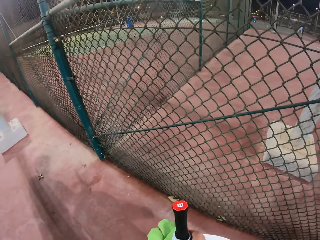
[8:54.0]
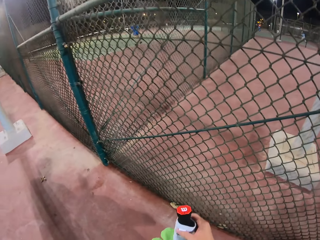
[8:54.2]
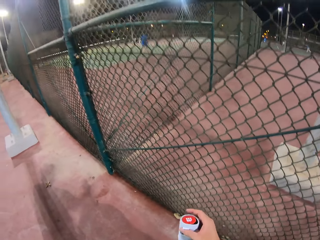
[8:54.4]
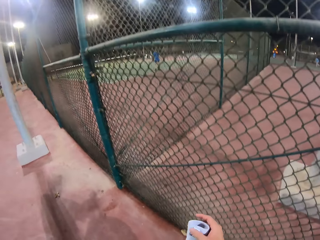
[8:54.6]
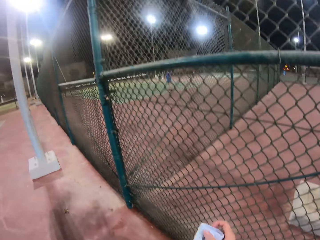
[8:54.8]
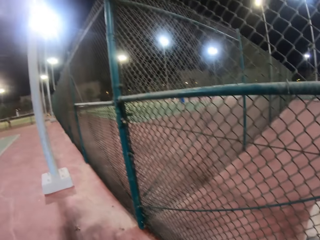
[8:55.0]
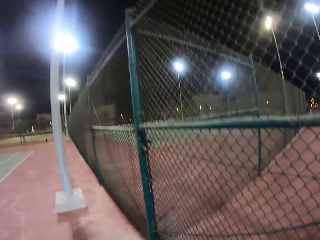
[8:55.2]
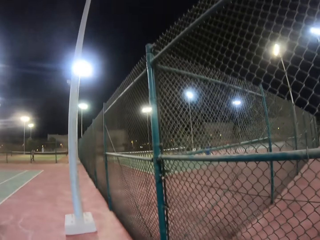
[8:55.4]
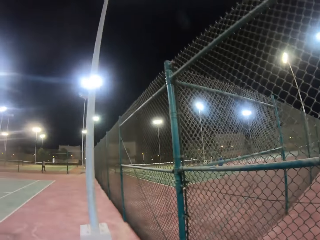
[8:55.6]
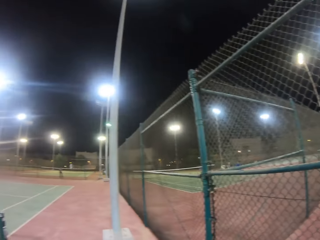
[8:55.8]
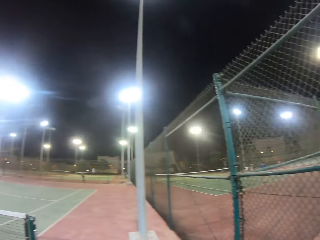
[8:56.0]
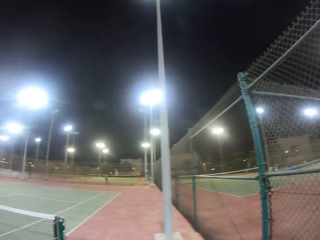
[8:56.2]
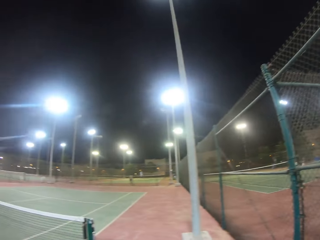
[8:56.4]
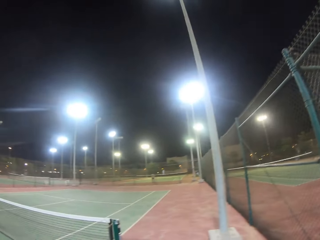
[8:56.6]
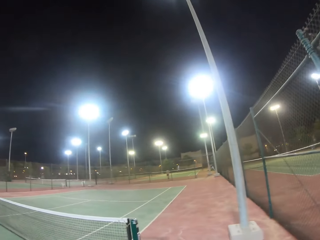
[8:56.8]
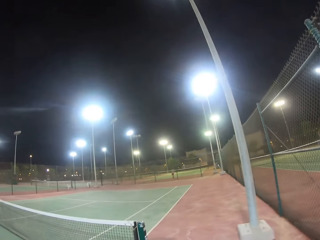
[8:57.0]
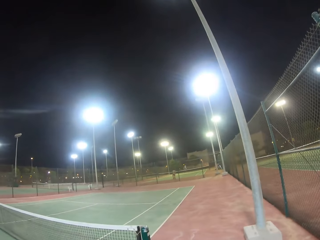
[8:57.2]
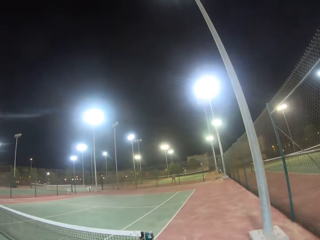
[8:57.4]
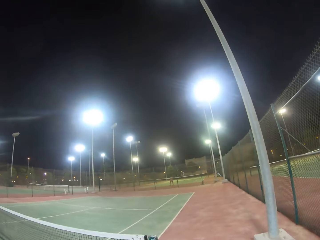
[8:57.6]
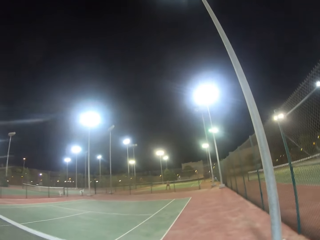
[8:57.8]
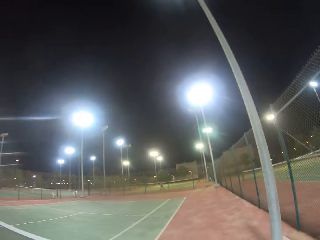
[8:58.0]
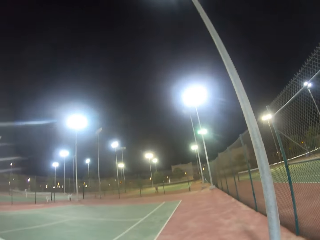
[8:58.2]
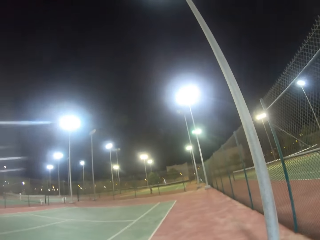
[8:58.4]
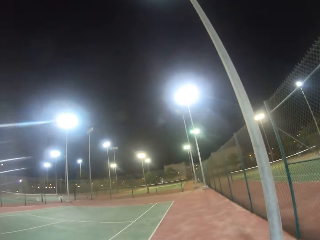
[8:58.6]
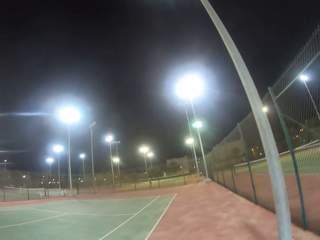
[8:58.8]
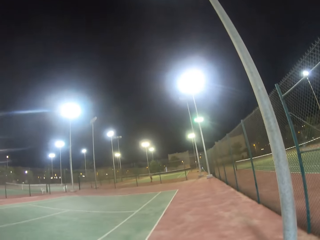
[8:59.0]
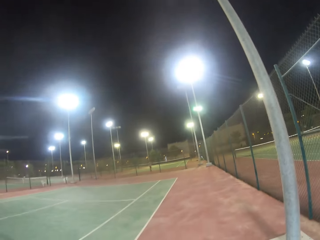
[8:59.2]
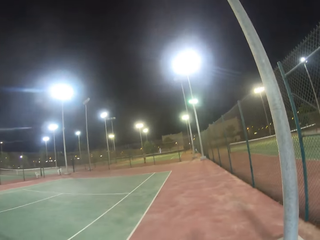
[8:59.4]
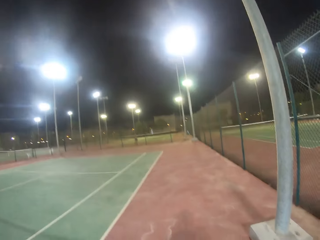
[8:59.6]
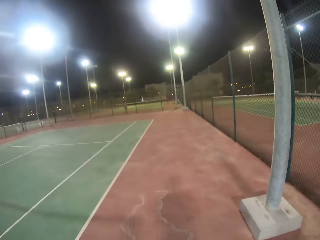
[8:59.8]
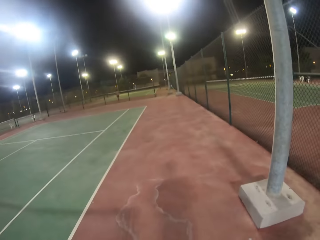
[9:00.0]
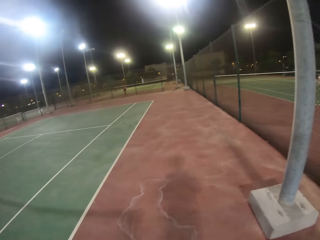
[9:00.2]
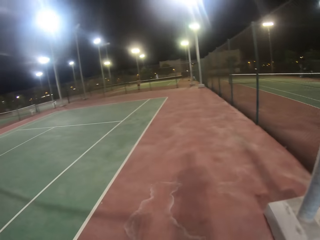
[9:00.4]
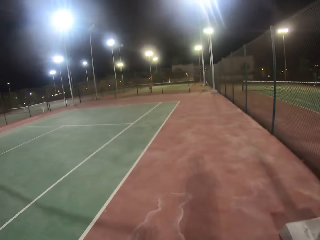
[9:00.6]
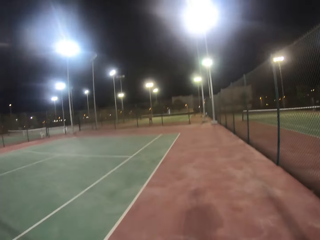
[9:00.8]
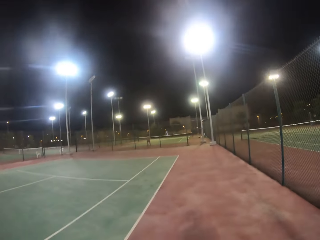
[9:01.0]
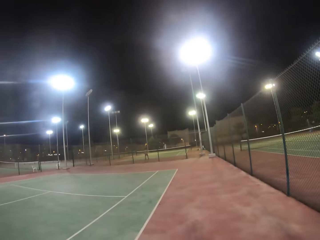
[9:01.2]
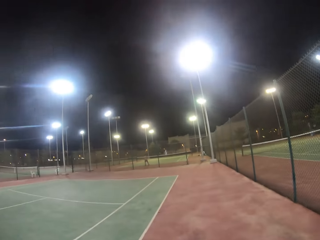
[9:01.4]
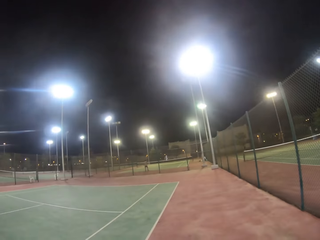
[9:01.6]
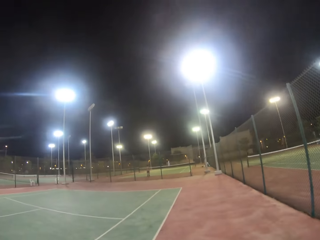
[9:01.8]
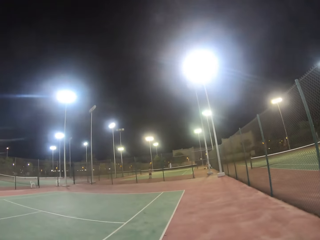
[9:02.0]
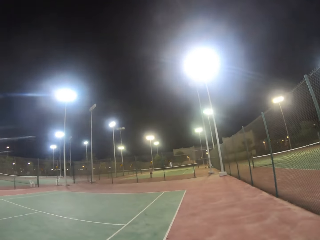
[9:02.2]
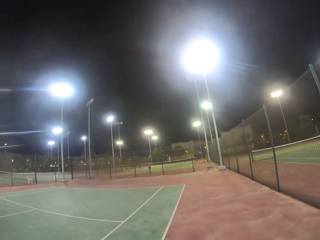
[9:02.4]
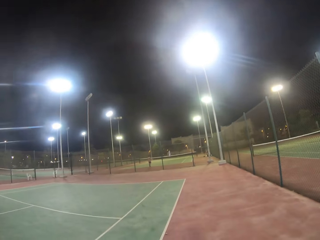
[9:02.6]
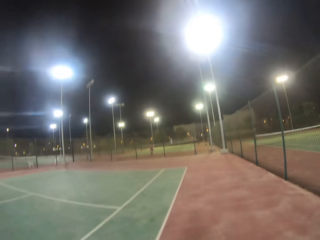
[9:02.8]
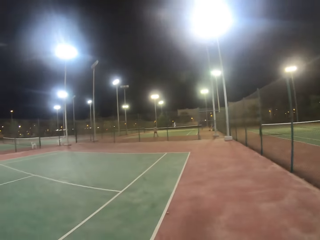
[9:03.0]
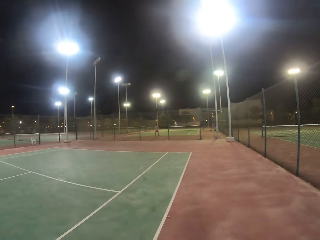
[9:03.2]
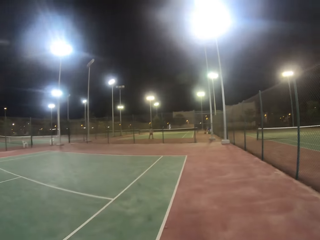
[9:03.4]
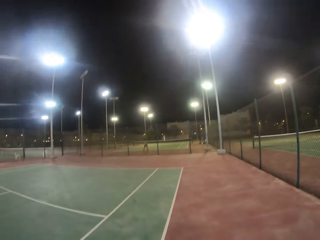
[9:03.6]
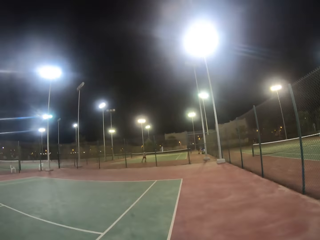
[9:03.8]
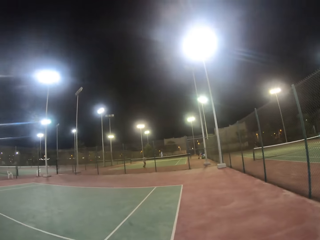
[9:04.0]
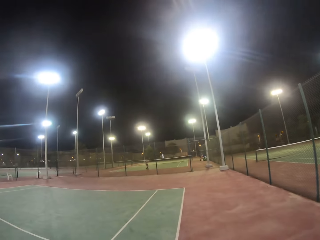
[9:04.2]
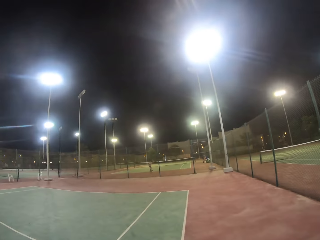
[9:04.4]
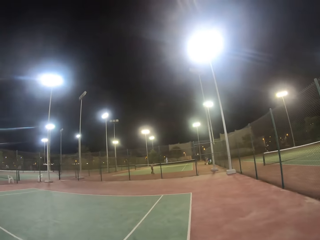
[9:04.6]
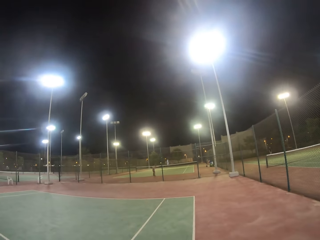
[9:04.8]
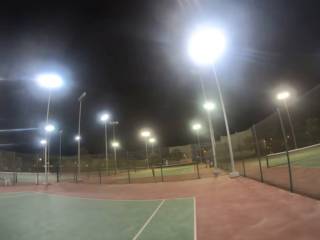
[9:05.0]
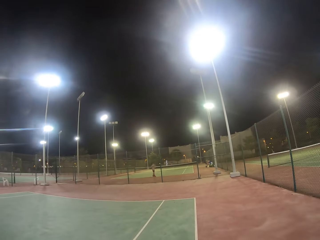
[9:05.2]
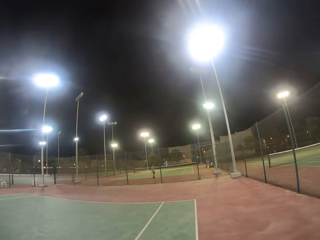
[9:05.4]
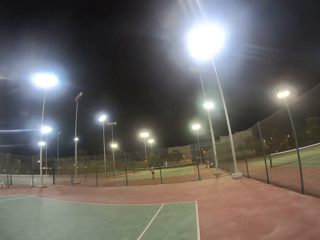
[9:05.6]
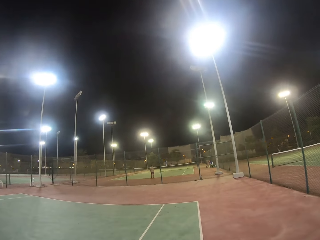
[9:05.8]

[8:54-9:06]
The camera wearer puts the cloth down beside the chair. They remove something from the bag. They remove a paper from a racket. They walk to the tennis ball pit. They walk beside a court.

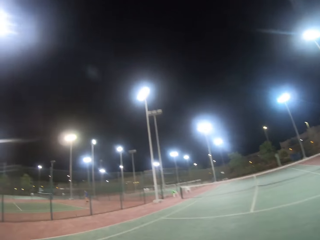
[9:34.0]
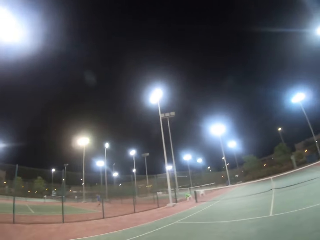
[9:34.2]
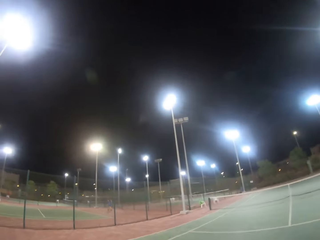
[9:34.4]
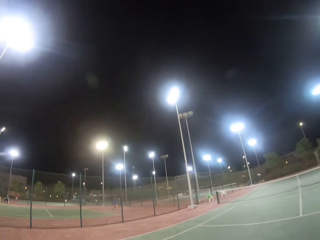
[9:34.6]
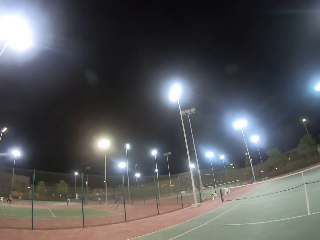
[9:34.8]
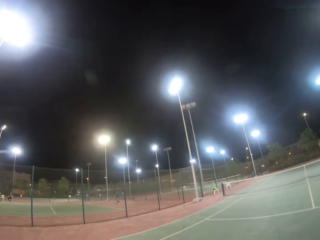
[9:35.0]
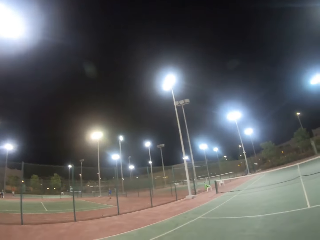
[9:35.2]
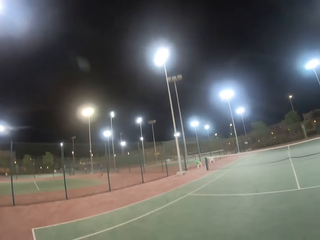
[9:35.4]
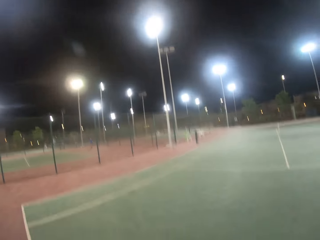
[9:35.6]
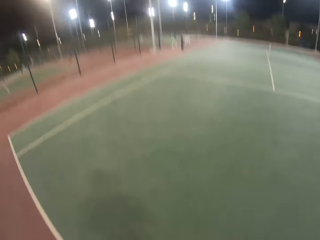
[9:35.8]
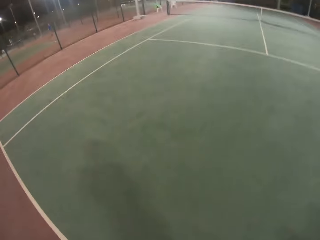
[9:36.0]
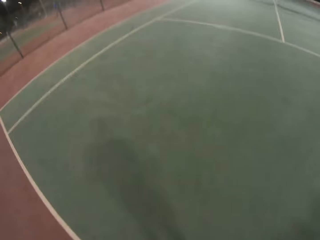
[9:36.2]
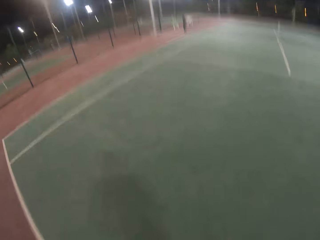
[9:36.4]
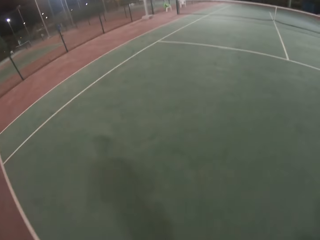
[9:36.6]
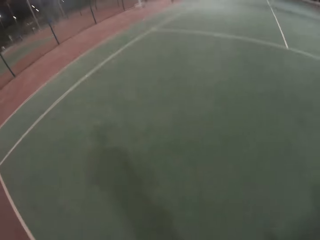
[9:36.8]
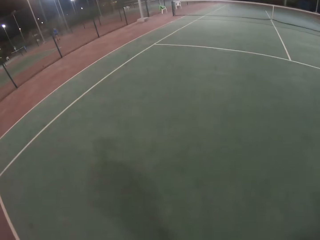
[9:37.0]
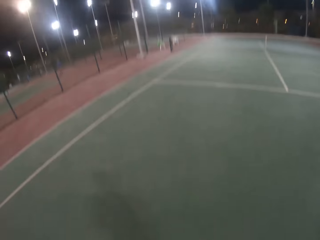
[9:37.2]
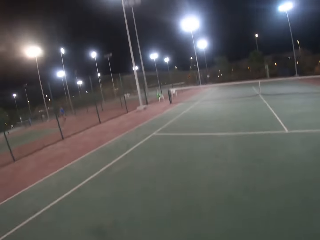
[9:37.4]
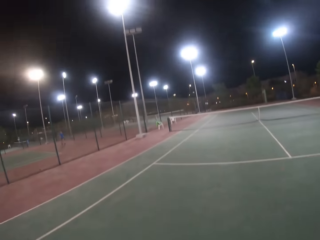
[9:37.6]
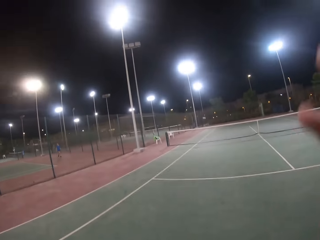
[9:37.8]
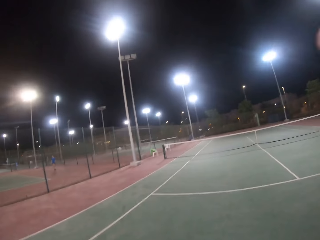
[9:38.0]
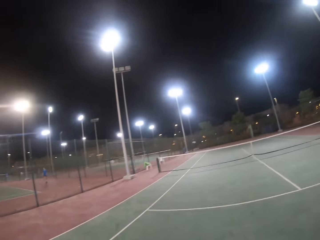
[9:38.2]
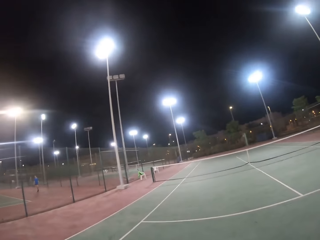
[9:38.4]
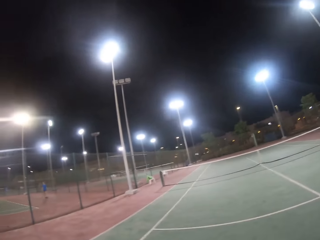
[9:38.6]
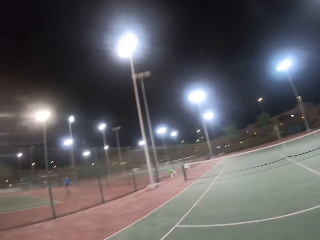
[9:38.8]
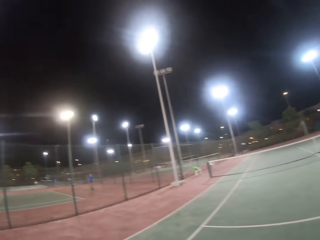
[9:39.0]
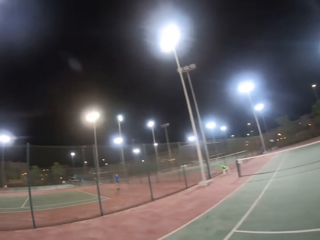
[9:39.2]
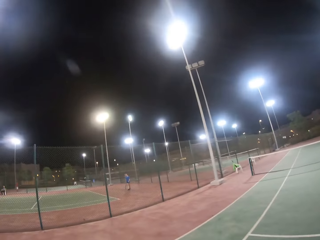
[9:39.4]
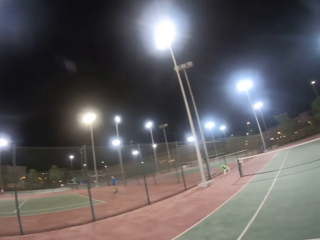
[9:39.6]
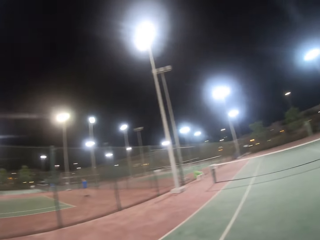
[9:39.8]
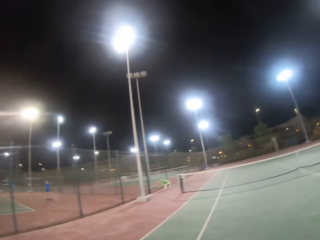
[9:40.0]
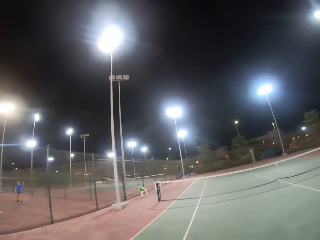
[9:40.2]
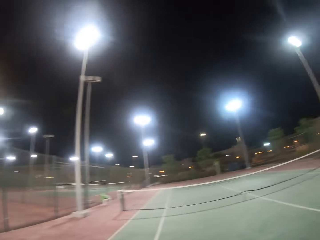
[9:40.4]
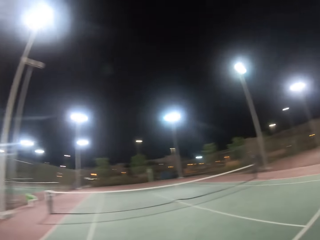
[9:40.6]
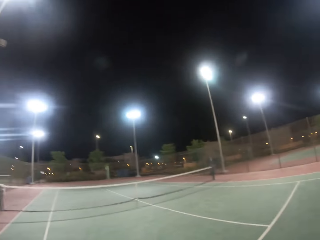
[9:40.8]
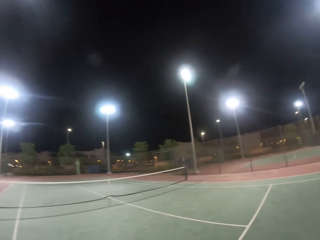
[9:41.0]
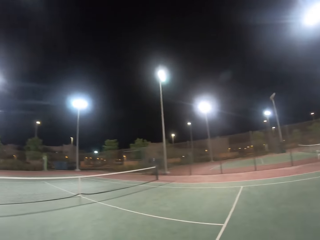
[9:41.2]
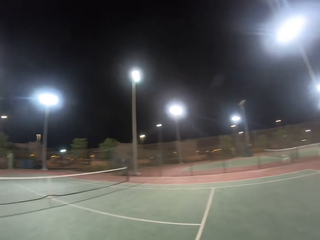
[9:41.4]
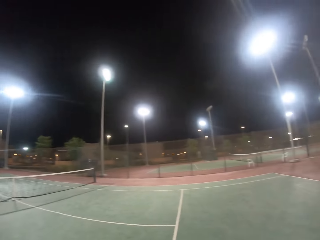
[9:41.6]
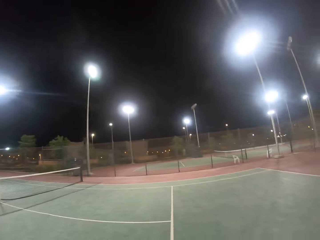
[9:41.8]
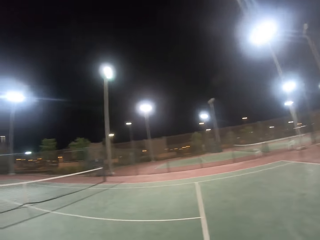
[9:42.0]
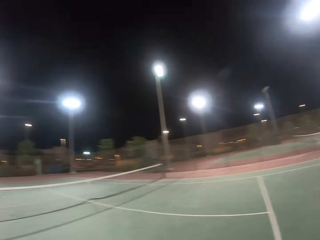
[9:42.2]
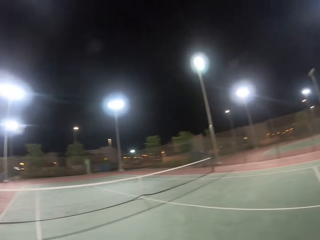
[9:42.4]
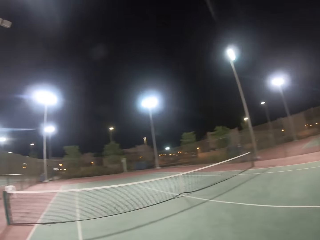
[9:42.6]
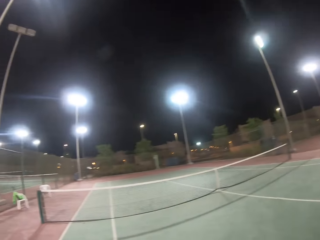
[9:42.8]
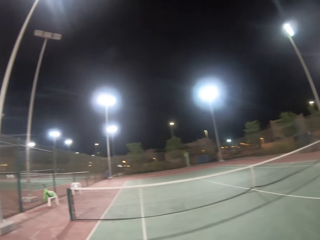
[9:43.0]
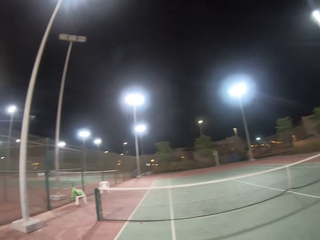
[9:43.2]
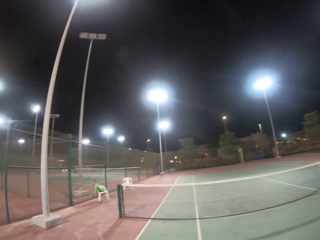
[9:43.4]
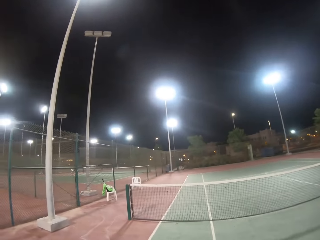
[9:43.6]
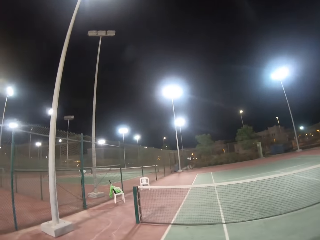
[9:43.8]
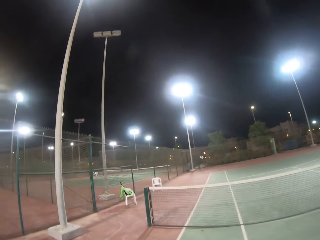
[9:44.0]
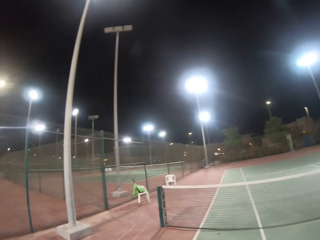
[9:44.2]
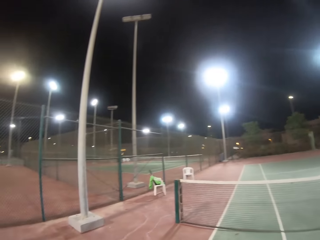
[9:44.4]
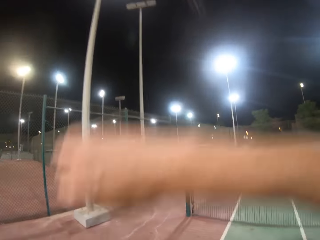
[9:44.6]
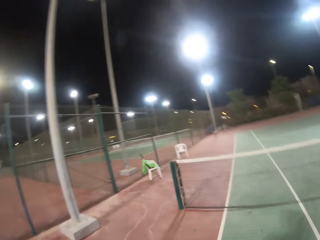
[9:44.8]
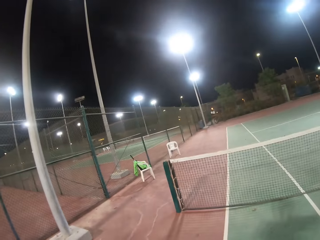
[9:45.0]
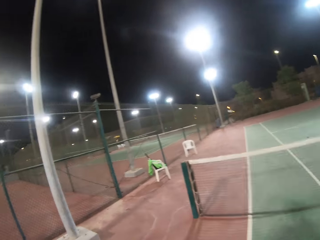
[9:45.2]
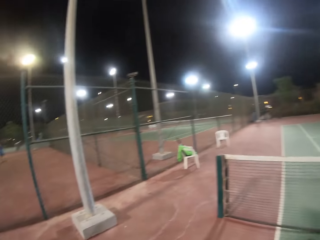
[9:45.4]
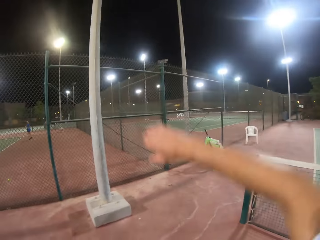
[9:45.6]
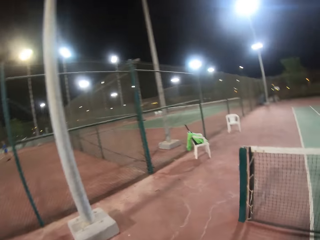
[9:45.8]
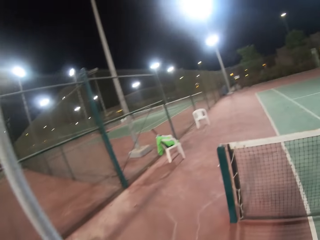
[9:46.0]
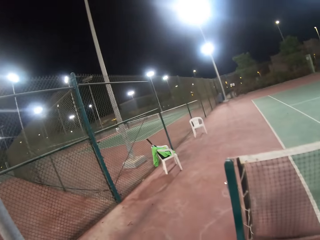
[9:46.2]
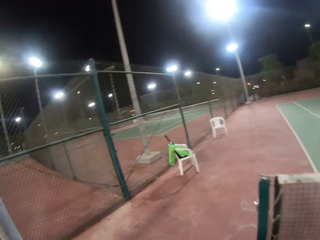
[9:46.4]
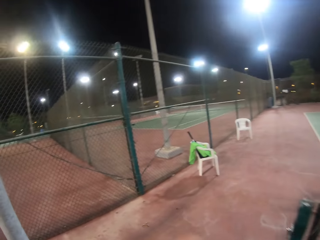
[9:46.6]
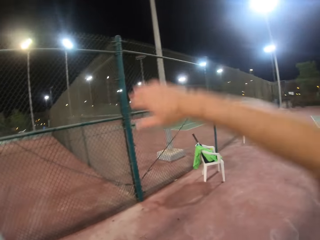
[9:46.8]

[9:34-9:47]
The camera wearer walks on a court. They touch the camera. They move the hands.
